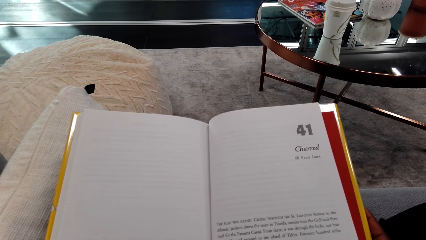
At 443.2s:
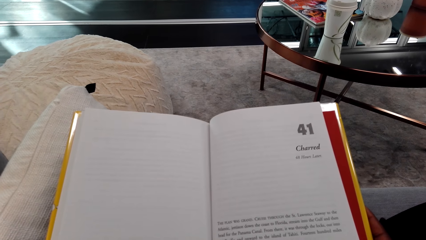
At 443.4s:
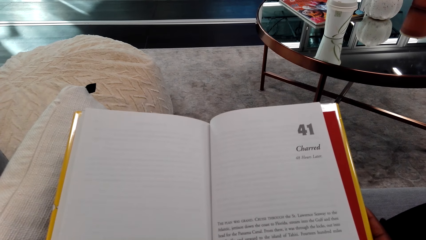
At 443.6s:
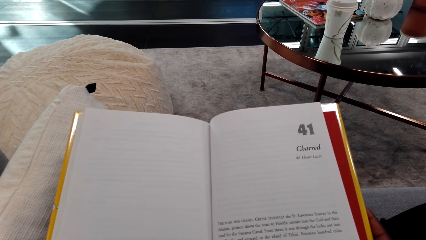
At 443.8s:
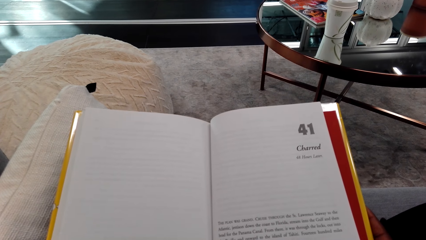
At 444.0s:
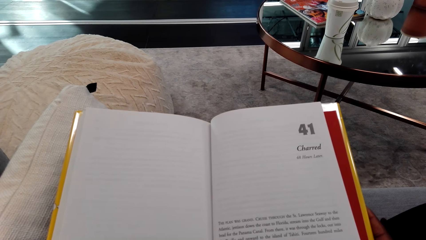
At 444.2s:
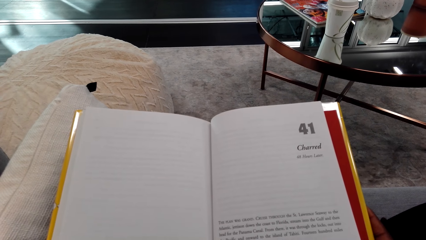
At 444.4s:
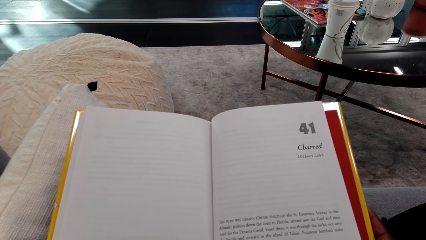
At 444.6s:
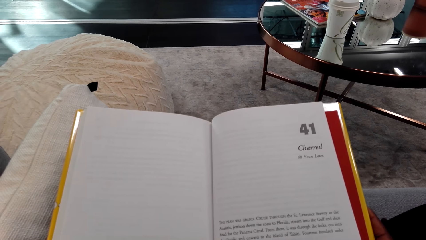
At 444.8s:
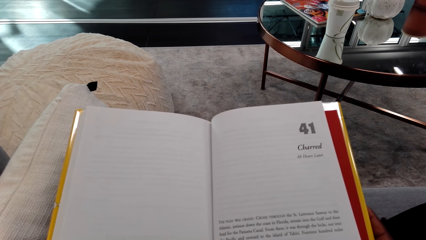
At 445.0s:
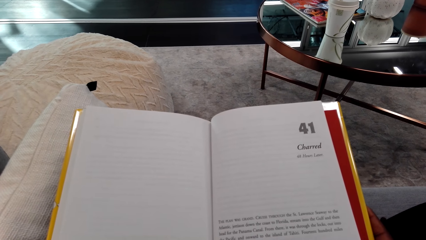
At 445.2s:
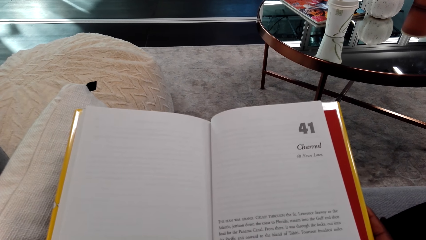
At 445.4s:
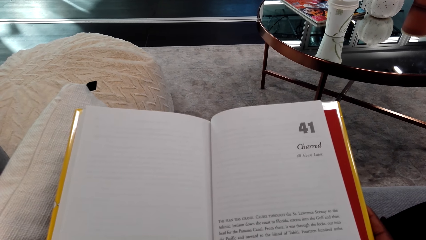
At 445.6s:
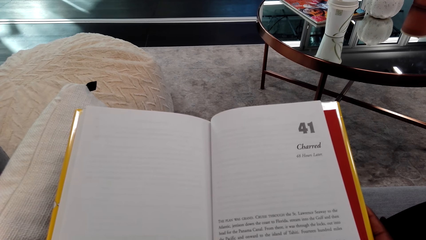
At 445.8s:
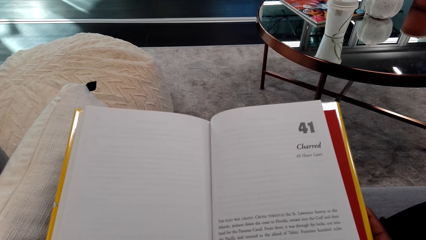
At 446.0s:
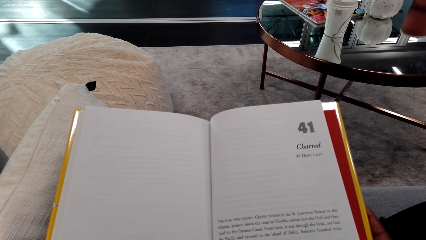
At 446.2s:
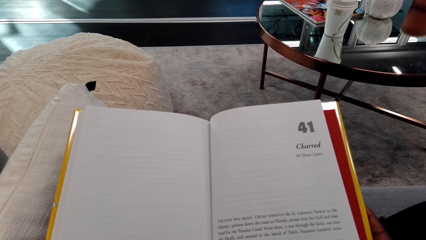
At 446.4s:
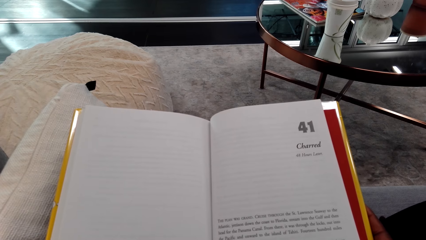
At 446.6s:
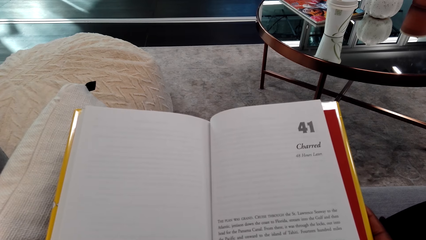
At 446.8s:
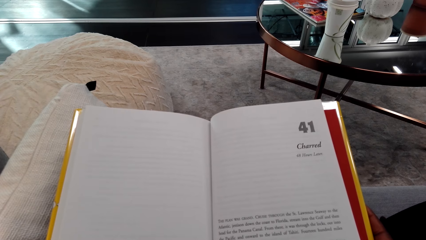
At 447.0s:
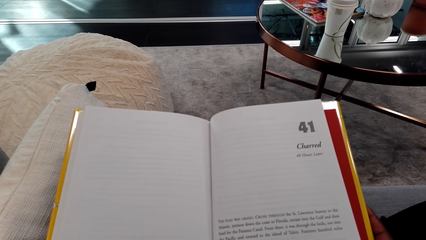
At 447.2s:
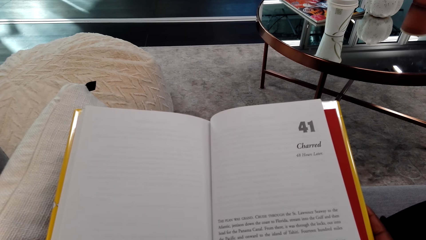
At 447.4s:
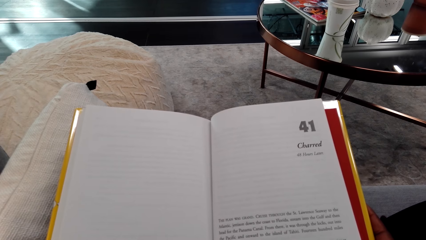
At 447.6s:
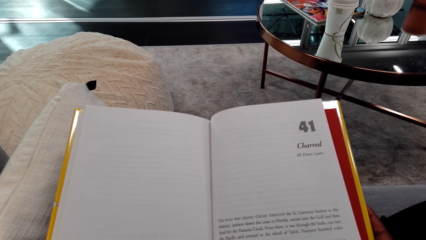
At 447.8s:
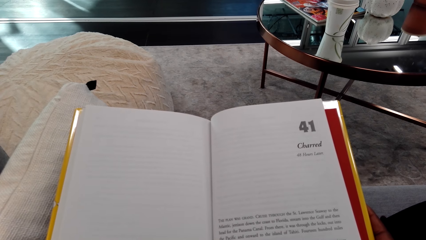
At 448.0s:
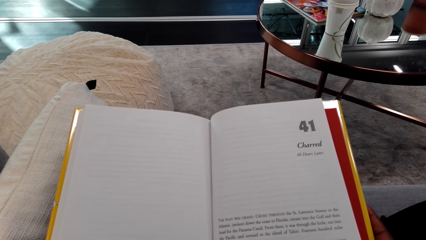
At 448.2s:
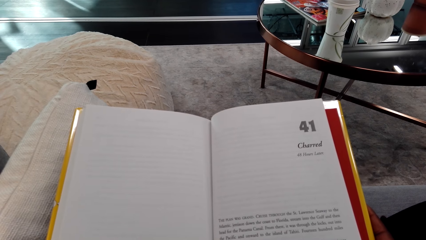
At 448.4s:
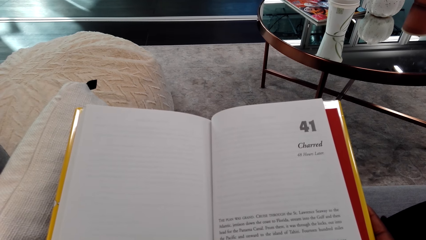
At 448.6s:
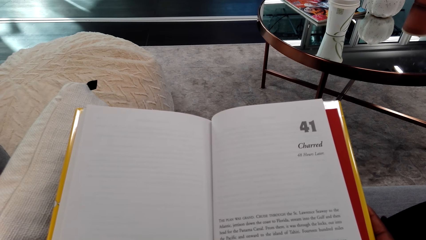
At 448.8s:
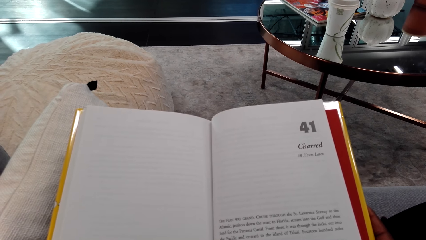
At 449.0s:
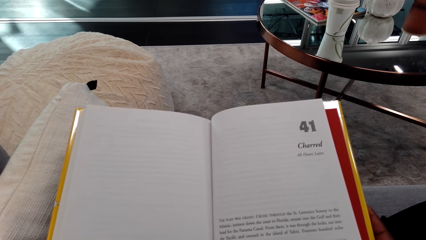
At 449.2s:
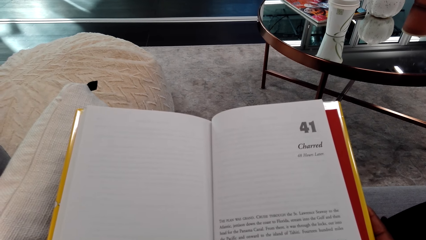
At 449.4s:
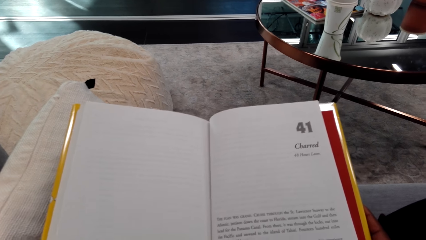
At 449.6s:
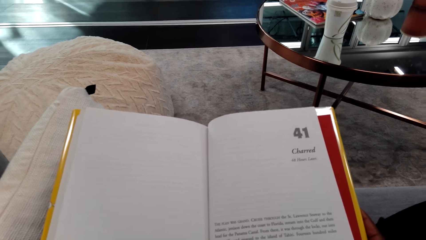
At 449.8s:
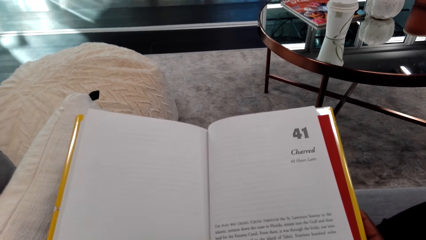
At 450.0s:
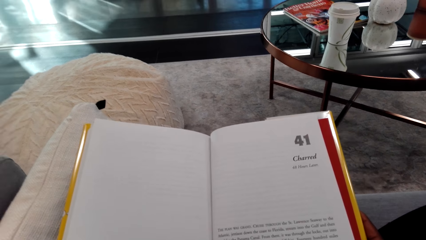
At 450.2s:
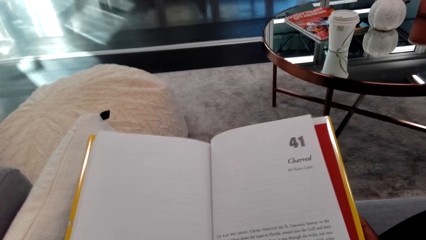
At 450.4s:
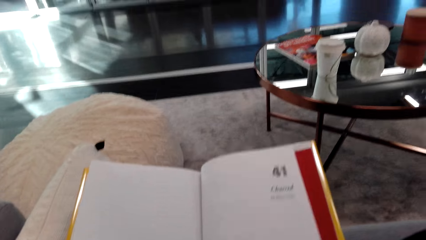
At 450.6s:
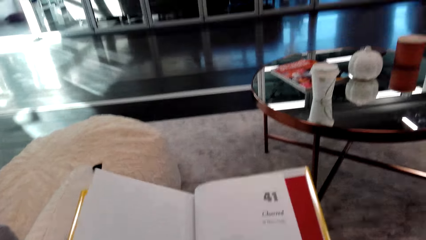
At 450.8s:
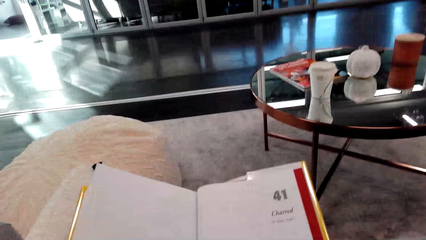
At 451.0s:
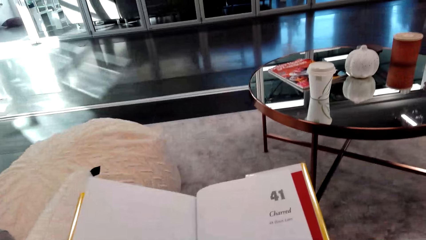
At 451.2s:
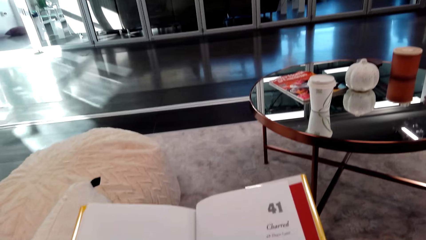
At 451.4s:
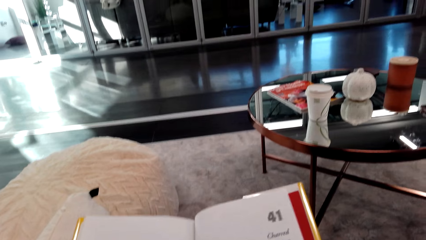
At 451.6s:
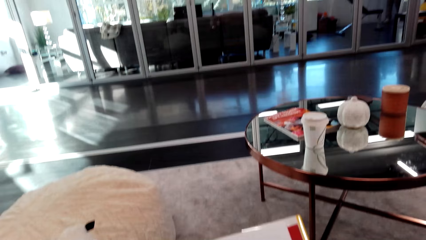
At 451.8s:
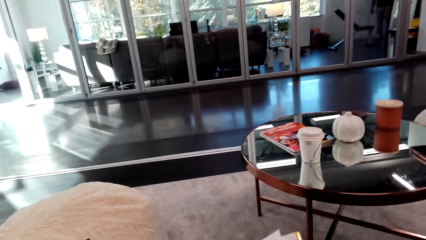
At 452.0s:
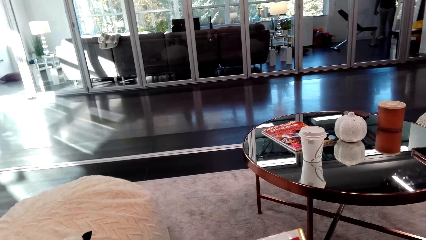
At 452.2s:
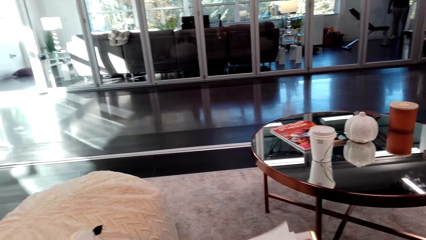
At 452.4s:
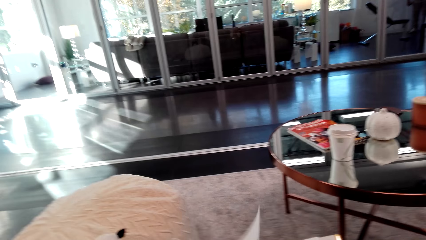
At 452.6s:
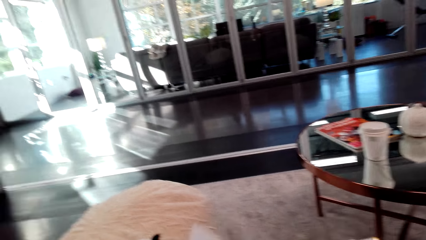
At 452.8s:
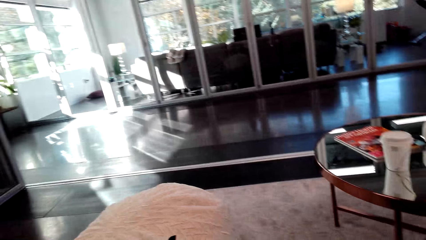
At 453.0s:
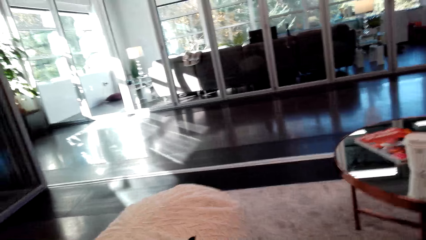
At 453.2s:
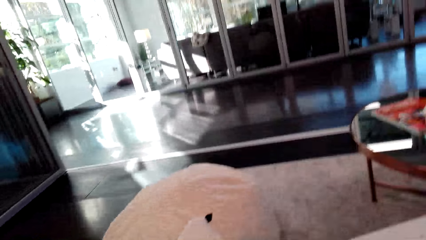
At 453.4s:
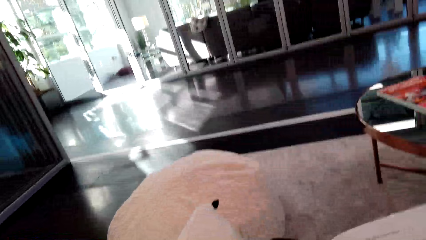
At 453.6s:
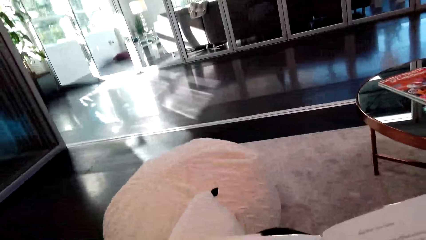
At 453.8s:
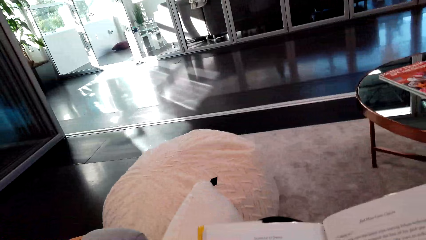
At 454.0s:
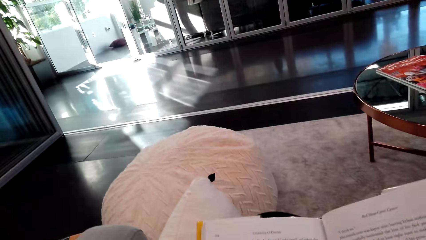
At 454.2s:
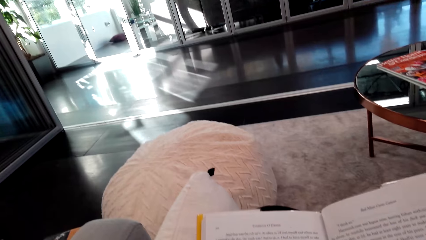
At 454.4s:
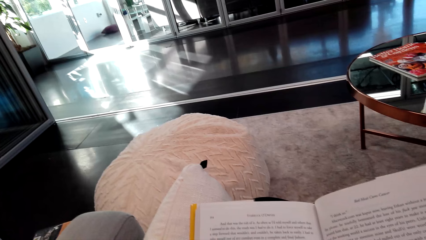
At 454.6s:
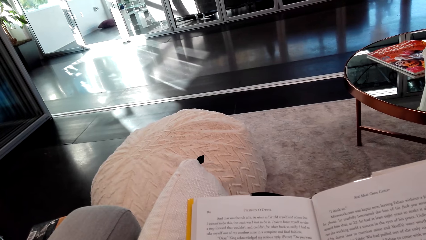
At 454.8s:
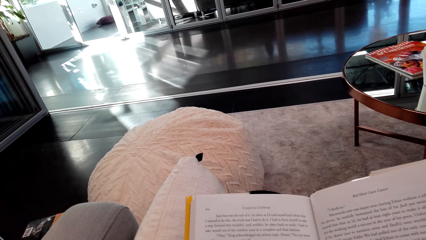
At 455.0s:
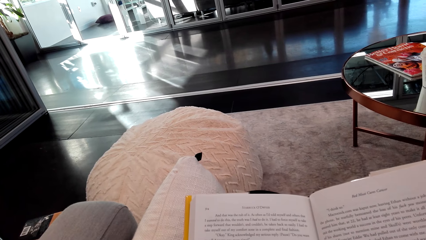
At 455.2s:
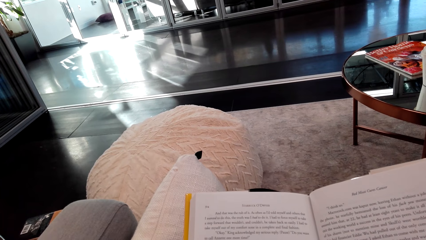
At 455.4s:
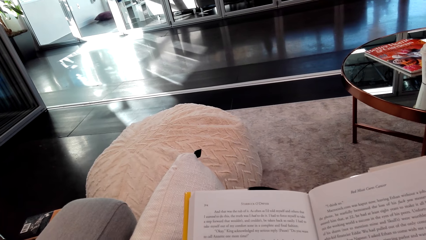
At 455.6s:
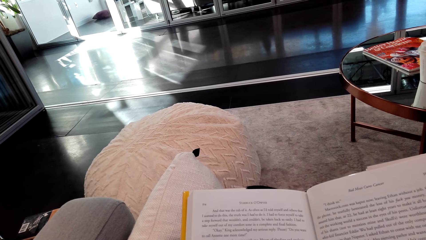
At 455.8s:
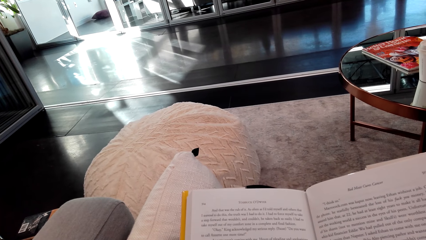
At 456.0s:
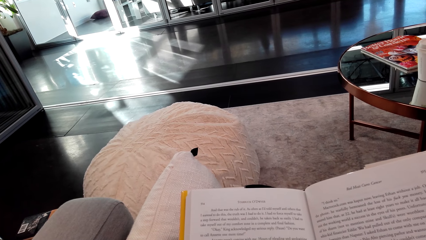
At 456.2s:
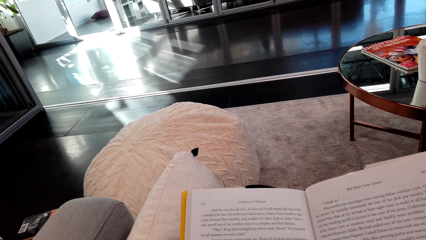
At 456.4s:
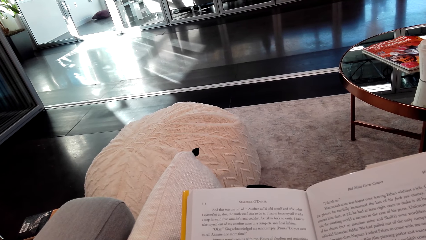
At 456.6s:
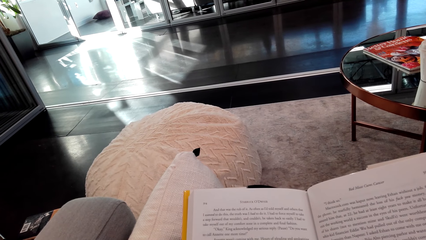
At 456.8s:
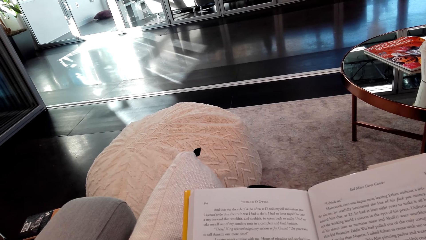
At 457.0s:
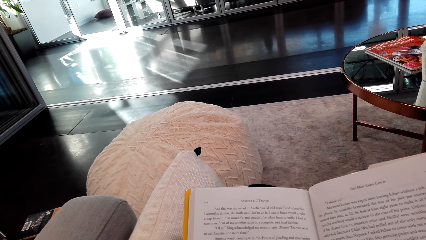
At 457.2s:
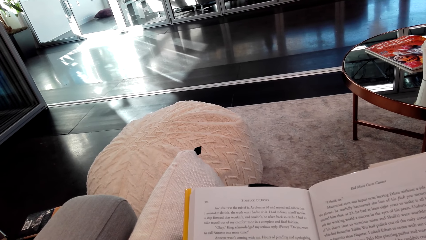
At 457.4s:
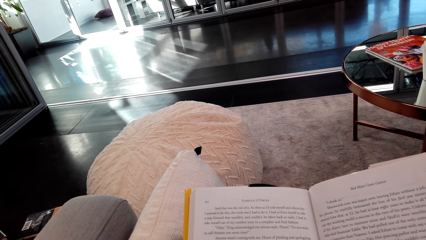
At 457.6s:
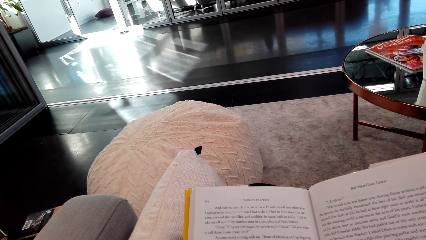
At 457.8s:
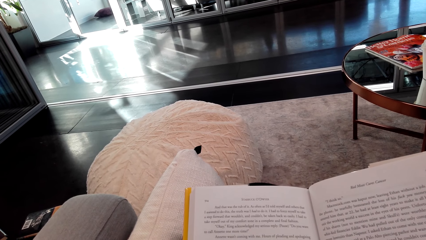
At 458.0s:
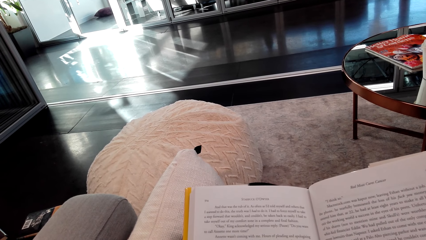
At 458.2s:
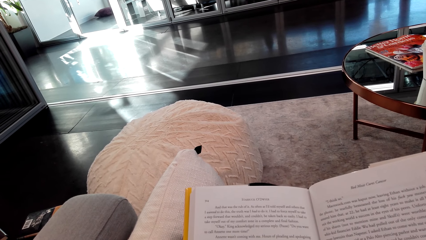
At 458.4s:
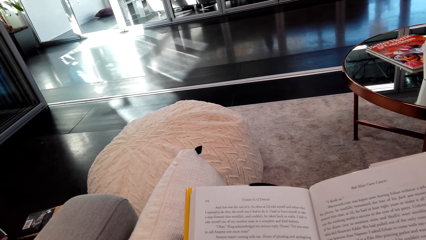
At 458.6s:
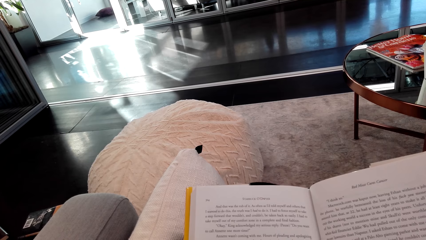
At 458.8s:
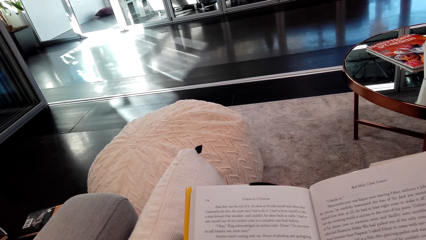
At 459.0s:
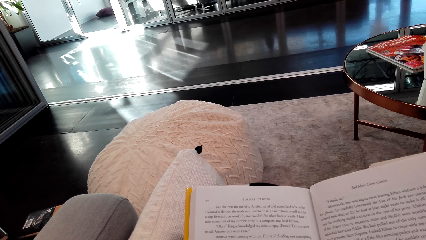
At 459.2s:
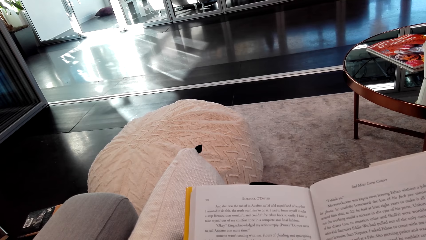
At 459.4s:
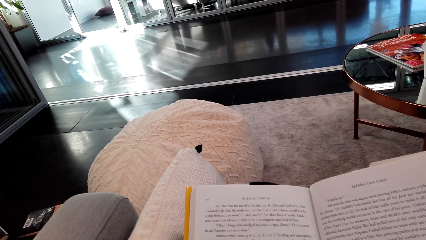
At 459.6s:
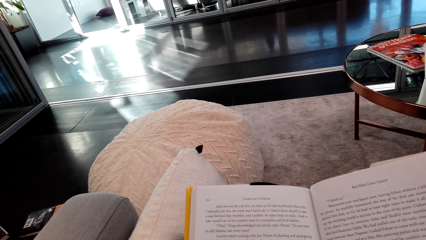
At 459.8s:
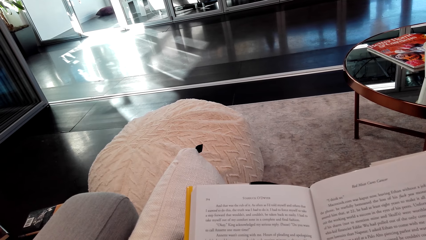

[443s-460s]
The camera wearer turns a page of a book. They look around a room. They read the book.
